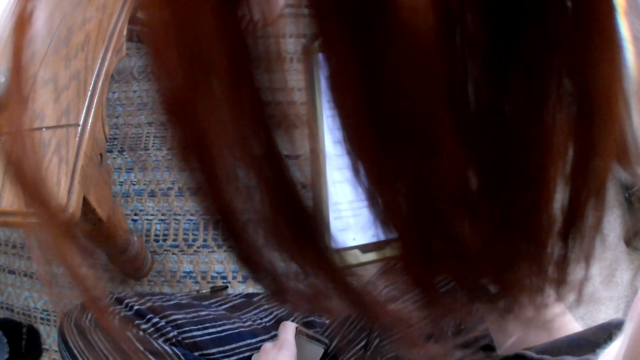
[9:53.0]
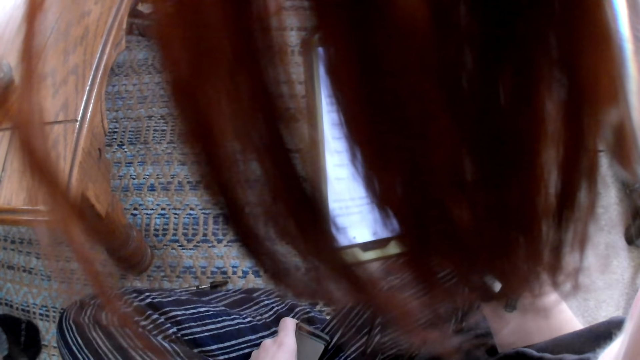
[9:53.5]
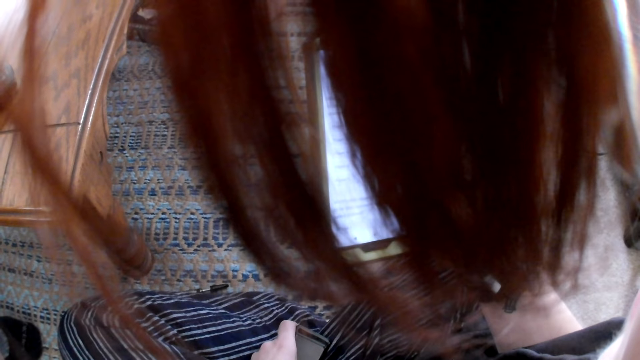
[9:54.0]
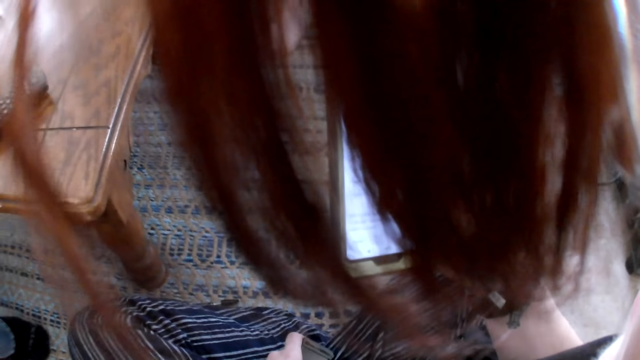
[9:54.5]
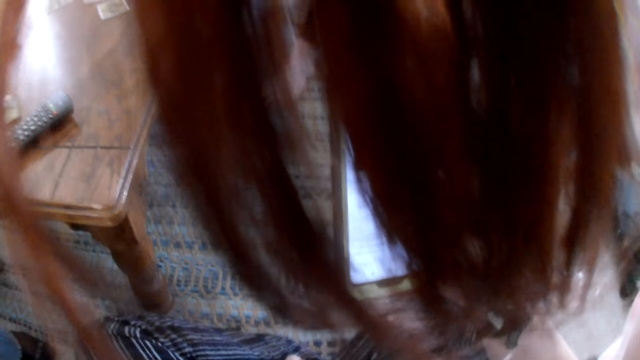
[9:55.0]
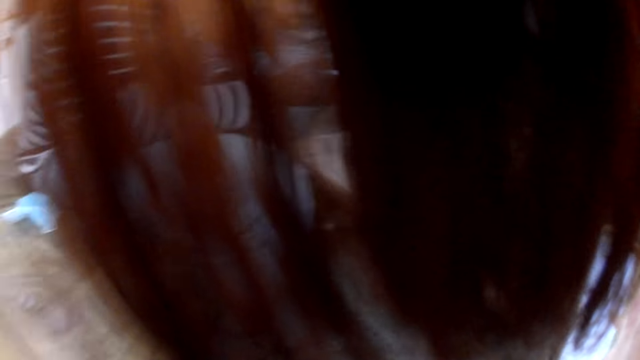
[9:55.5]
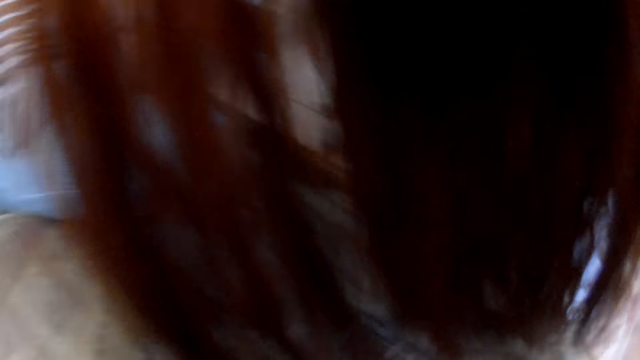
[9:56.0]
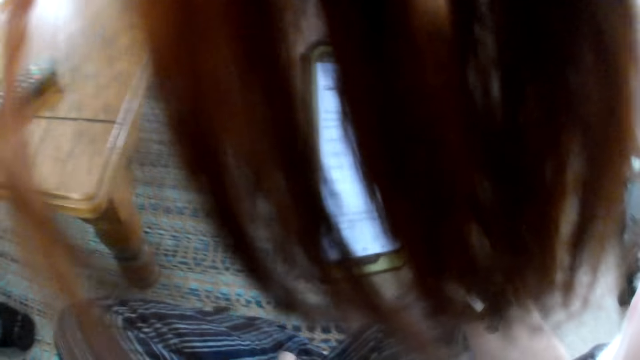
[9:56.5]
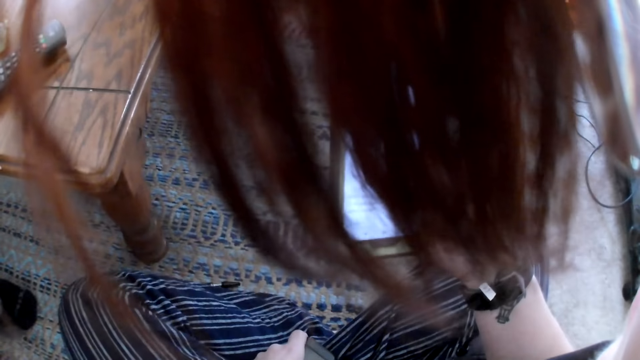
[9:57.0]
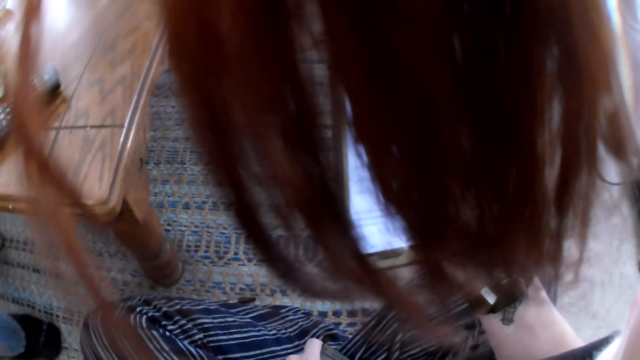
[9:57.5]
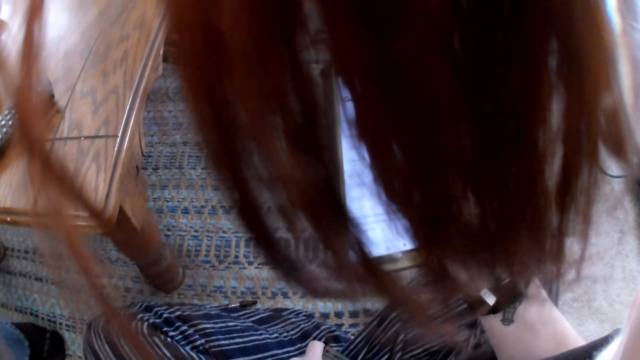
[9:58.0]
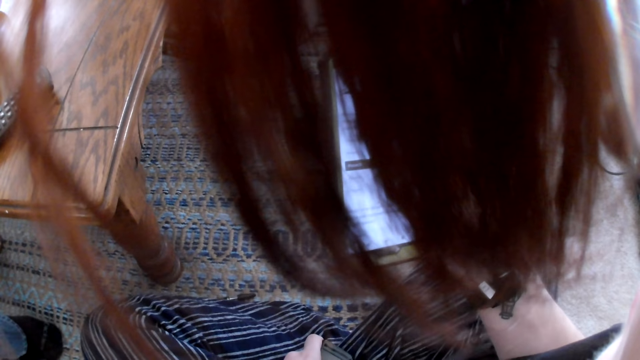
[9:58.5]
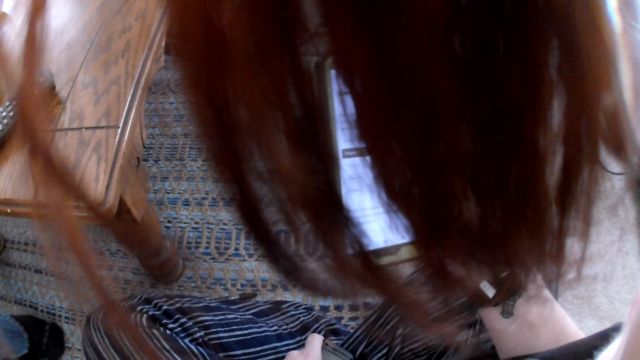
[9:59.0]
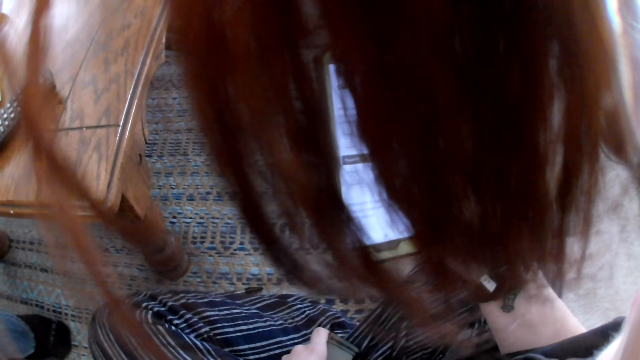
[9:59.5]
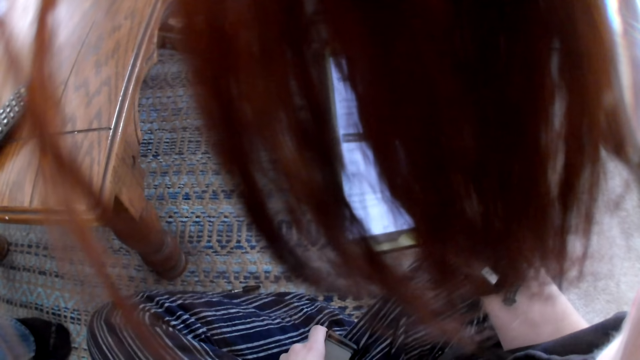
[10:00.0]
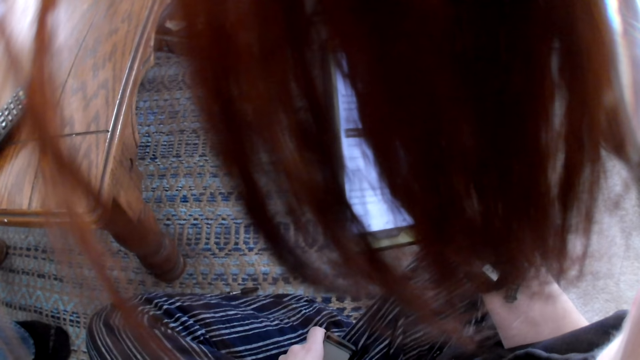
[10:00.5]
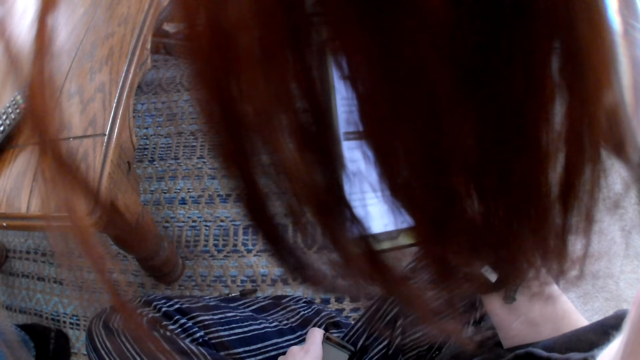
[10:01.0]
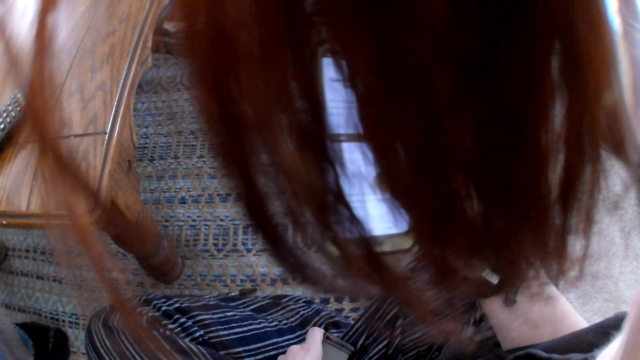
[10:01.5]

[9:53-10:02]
A man operates a phone with both hands. The camera wearer looks around.

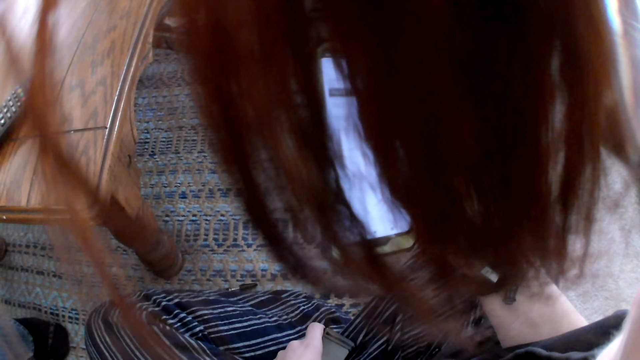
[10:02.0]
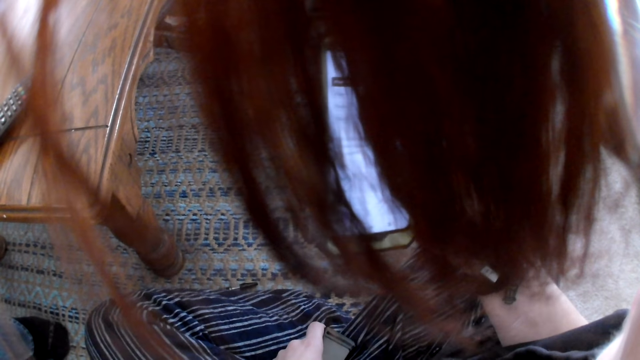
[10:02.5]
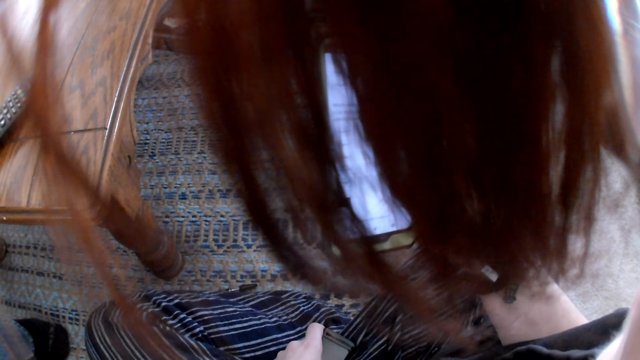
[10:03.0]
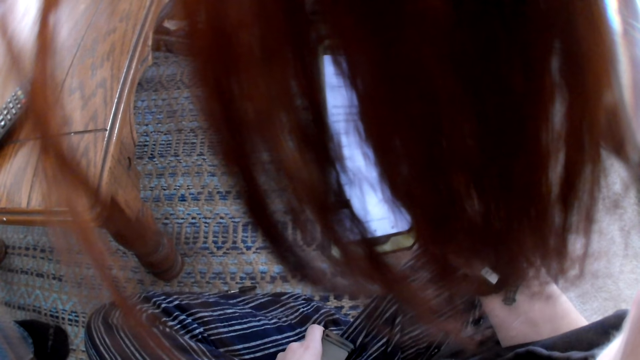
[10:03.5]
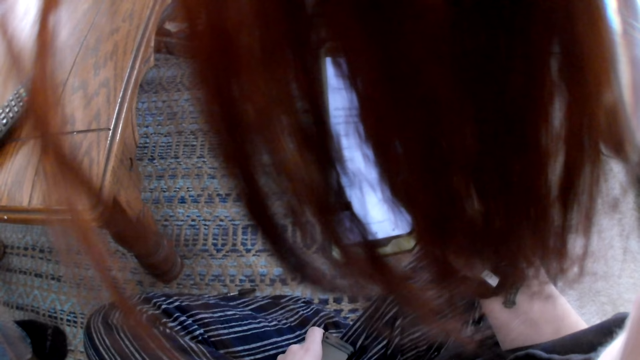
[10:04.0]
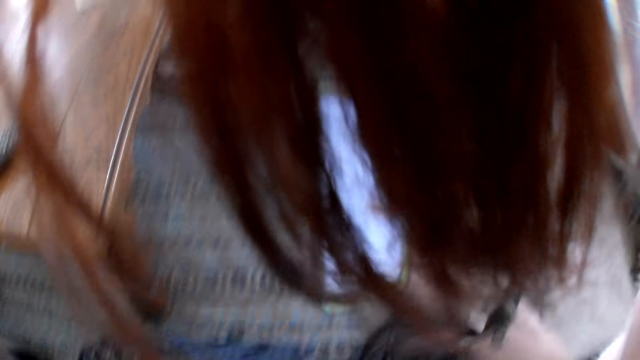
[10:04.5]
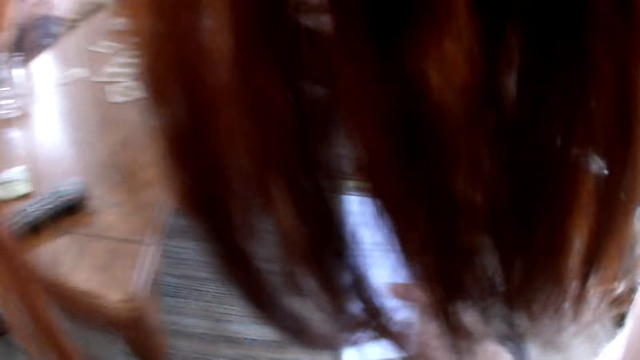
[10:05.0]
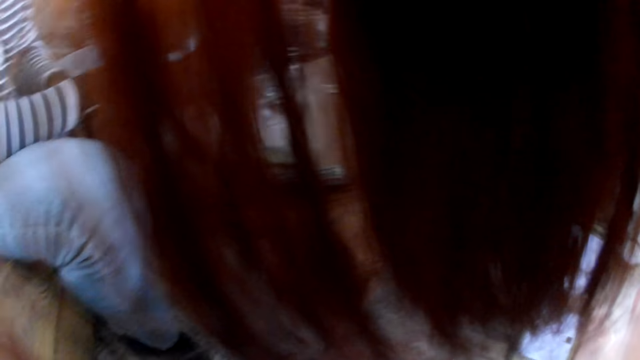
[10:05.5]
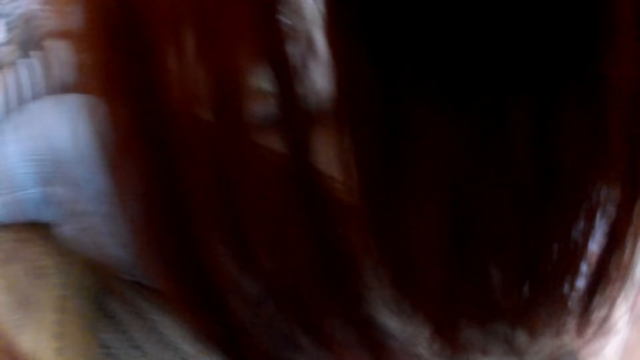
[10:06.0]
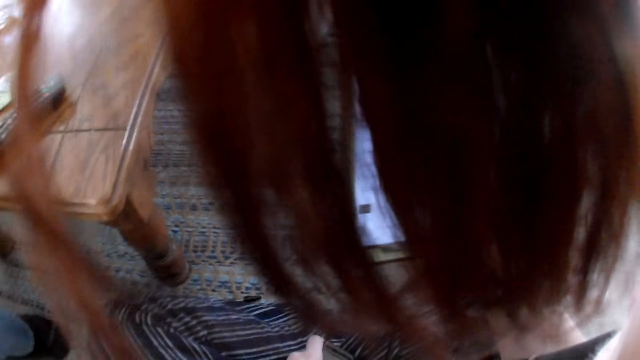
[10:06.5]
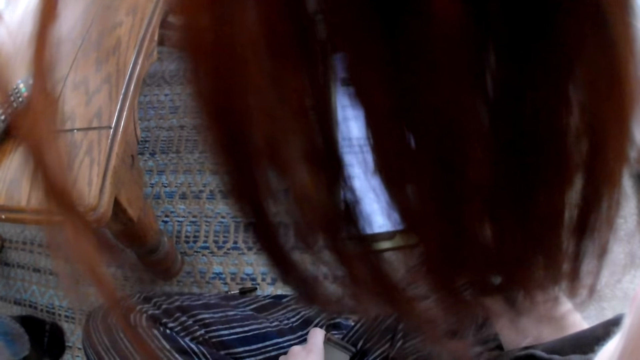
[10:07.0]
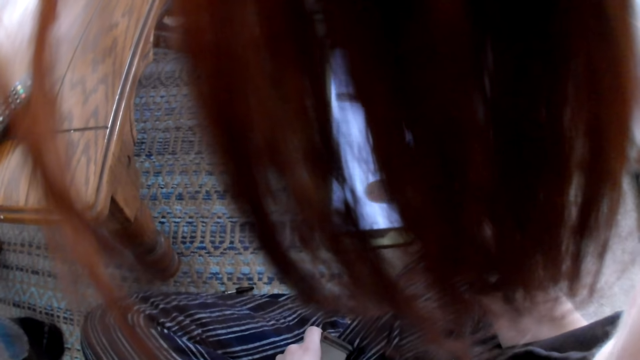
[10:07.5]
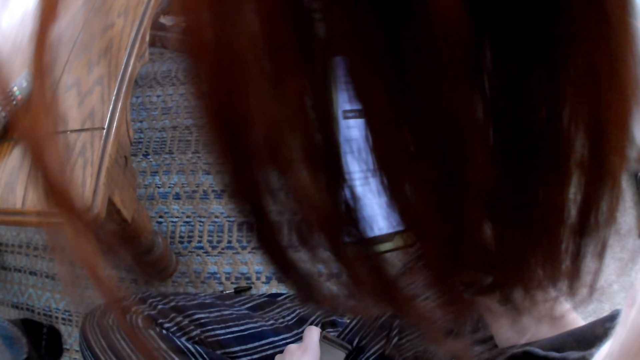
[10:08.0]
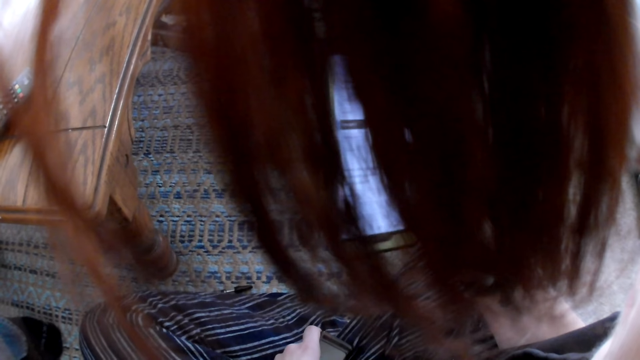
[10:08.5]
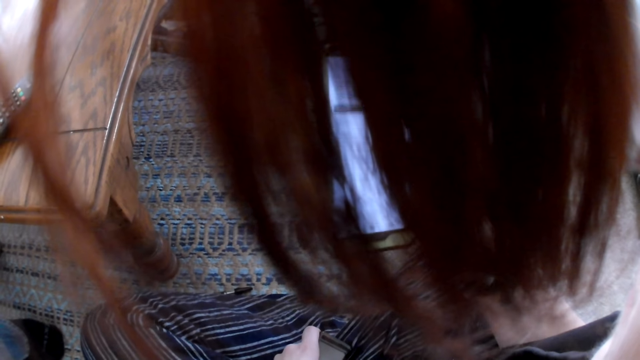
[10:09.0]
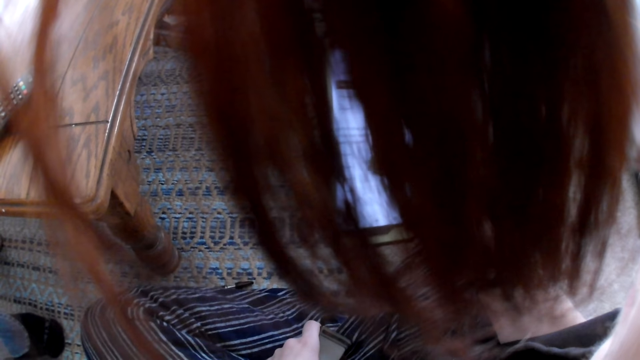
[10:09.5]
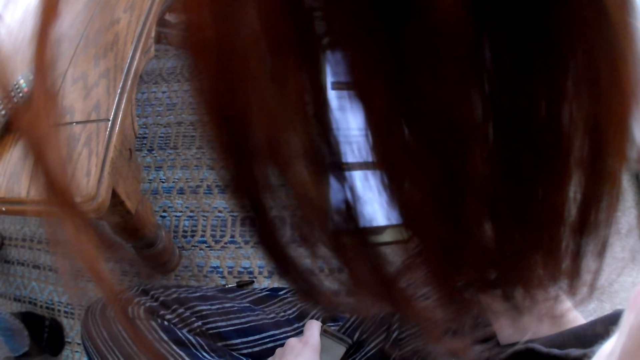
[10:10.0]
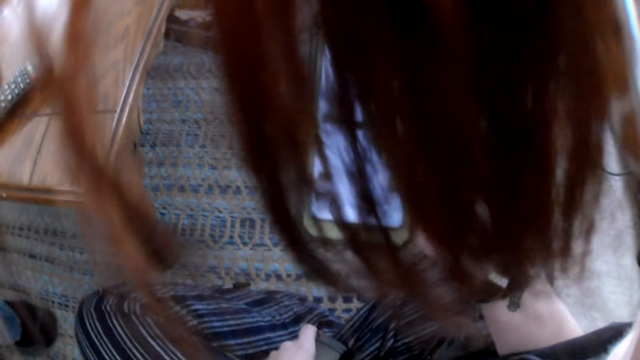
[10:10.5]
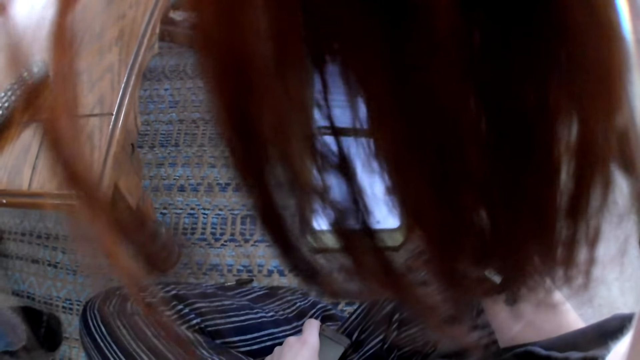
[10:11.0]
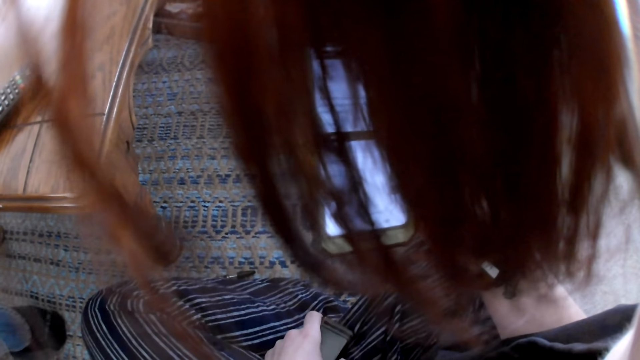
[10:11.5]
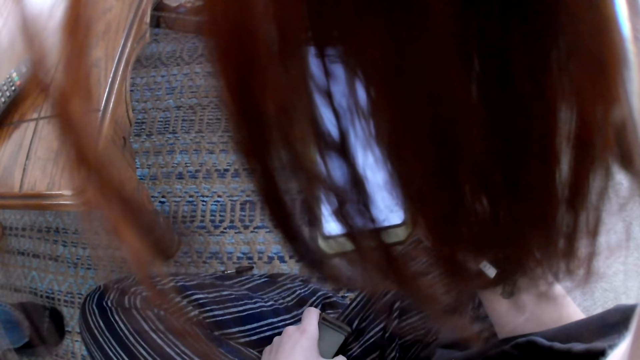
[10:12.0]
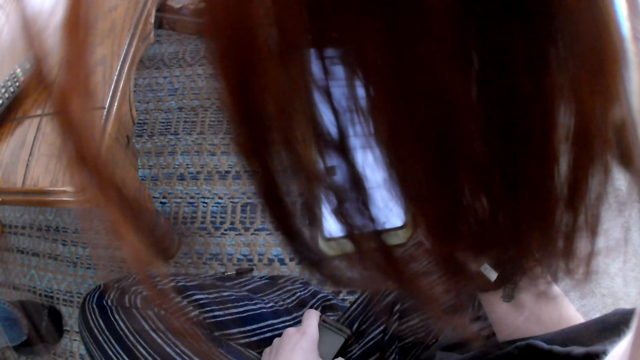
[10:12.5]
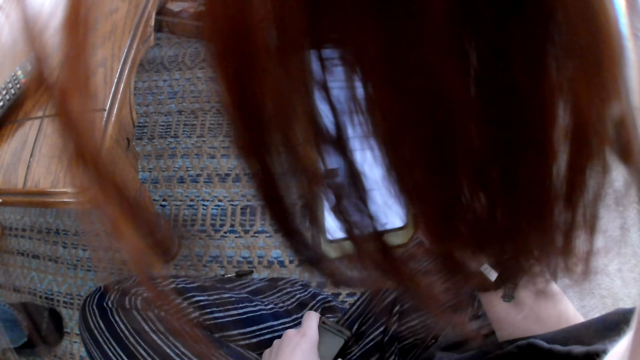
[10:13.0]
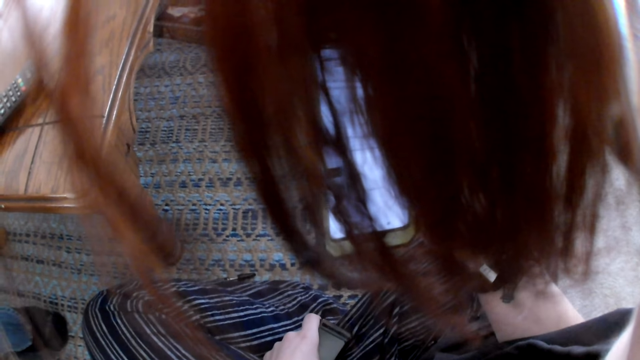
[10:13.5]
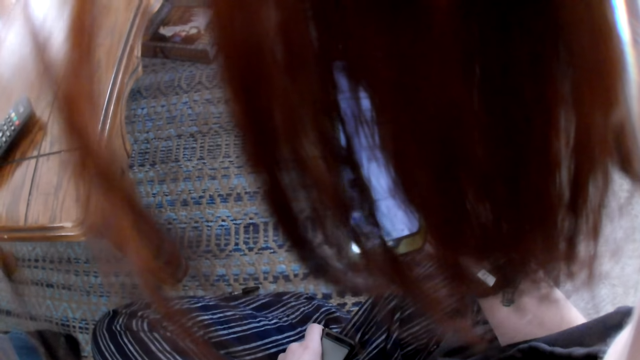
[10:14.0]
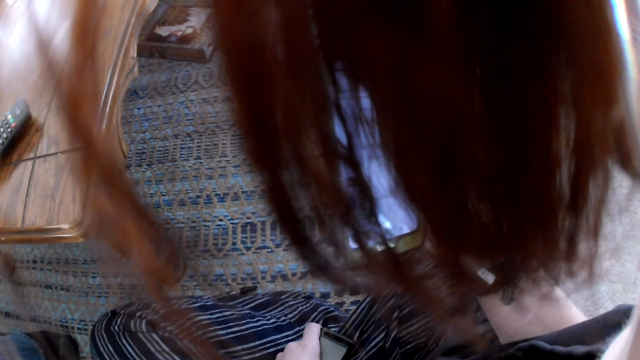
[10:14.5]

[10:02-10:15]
The camera wearer operates a phone.
